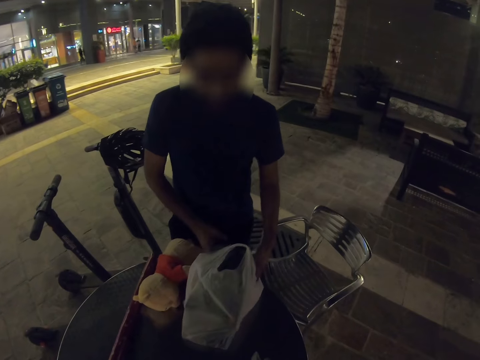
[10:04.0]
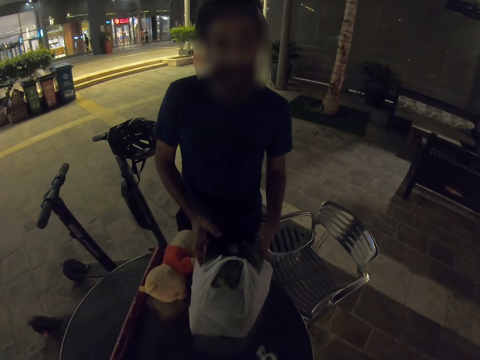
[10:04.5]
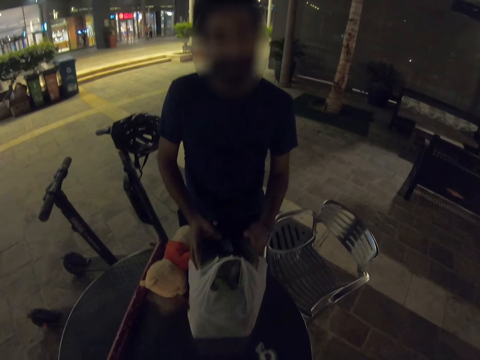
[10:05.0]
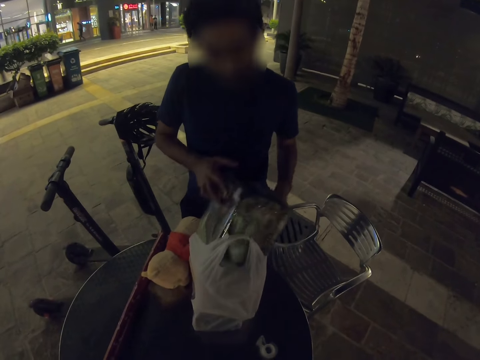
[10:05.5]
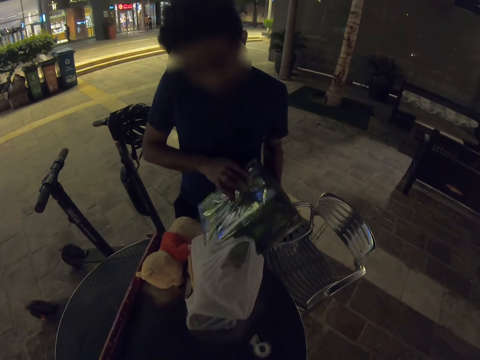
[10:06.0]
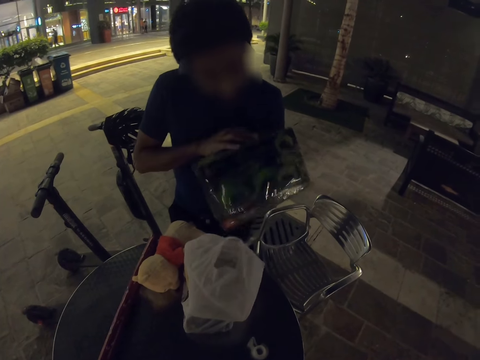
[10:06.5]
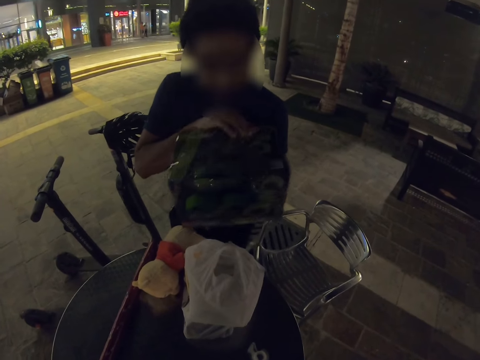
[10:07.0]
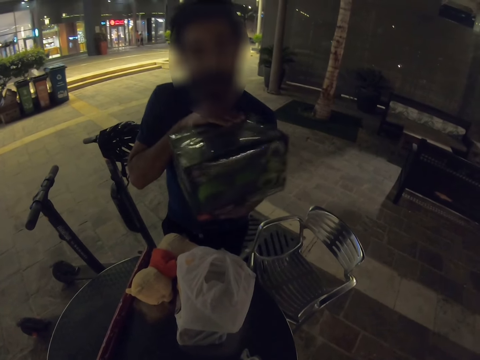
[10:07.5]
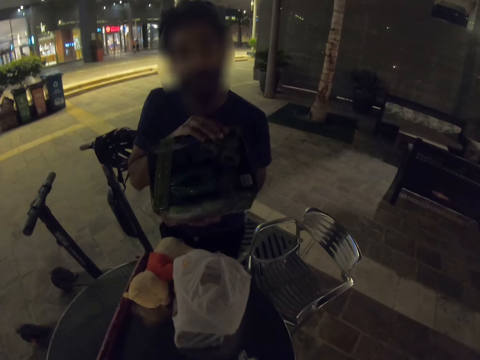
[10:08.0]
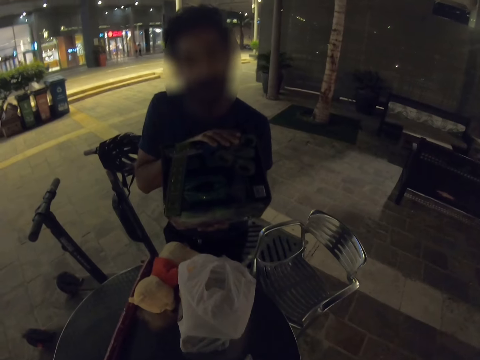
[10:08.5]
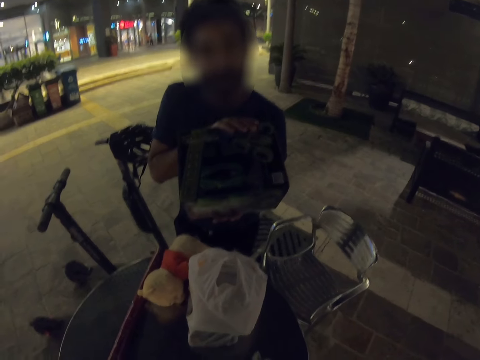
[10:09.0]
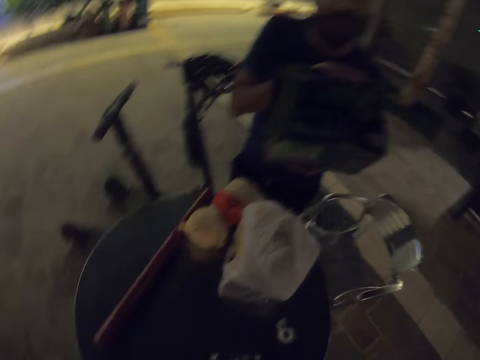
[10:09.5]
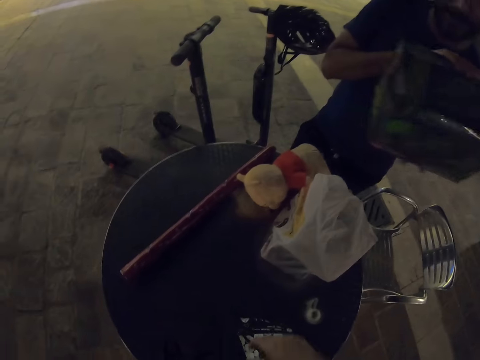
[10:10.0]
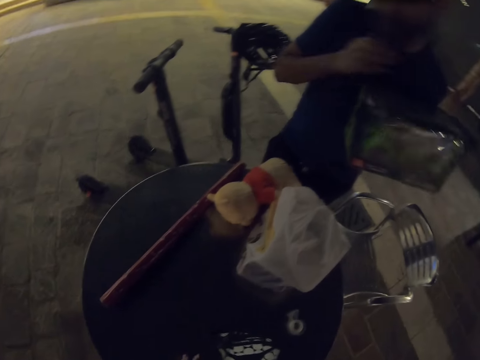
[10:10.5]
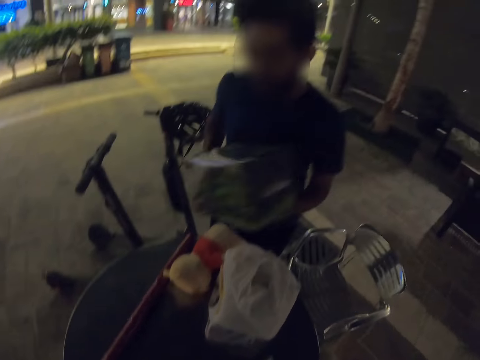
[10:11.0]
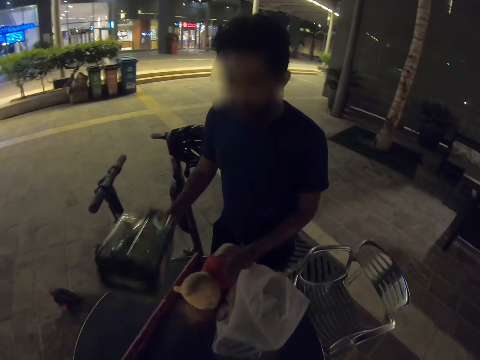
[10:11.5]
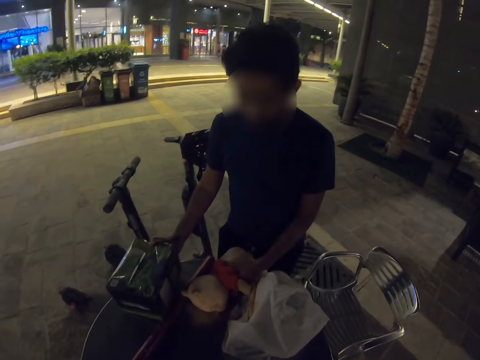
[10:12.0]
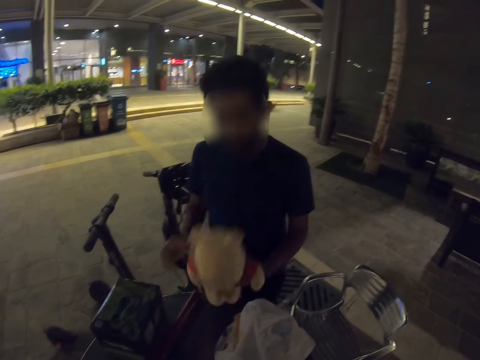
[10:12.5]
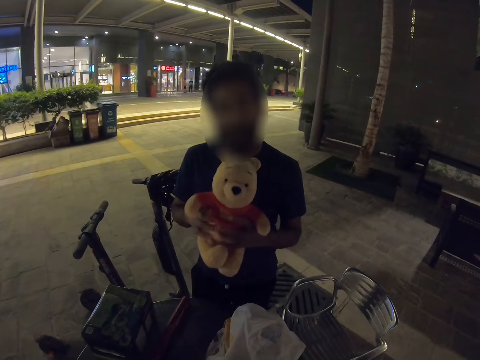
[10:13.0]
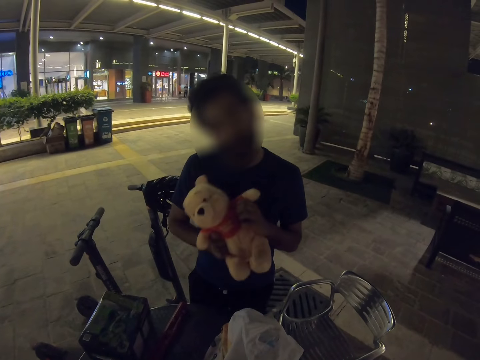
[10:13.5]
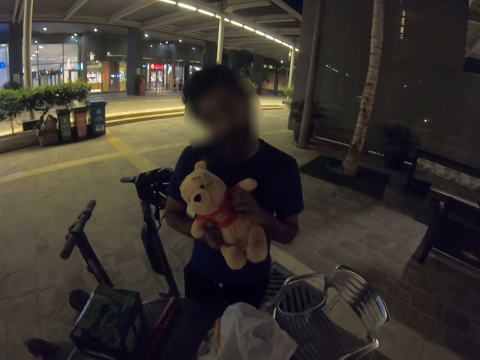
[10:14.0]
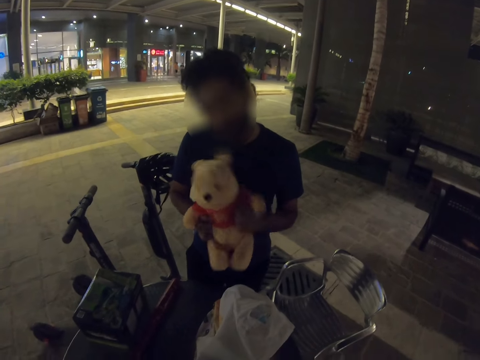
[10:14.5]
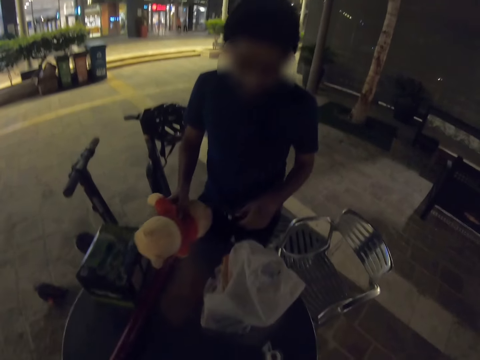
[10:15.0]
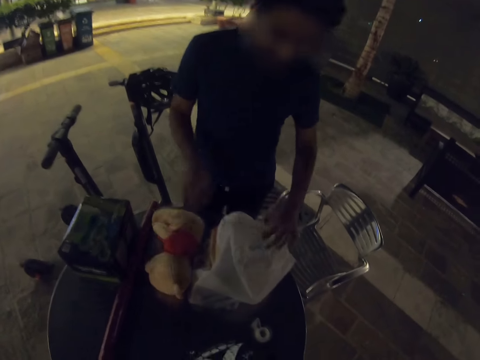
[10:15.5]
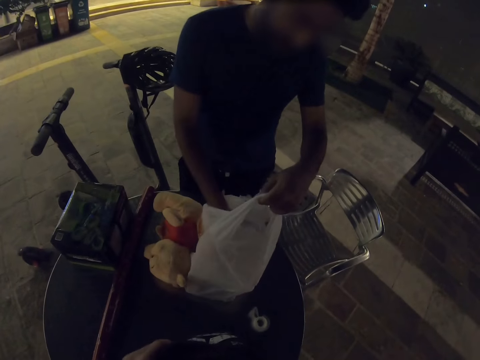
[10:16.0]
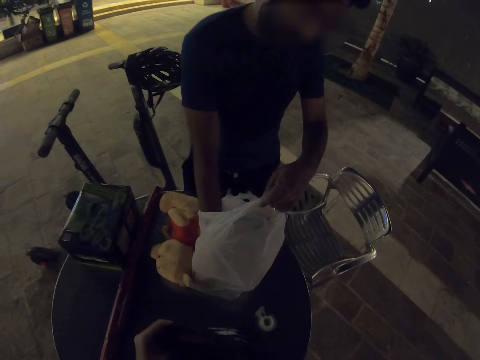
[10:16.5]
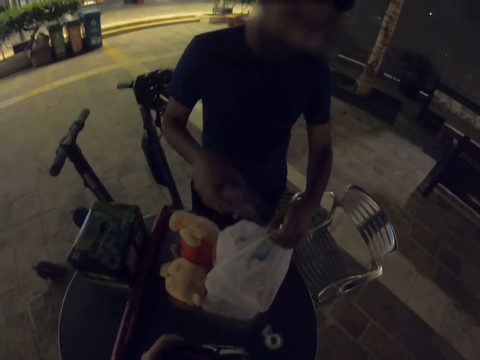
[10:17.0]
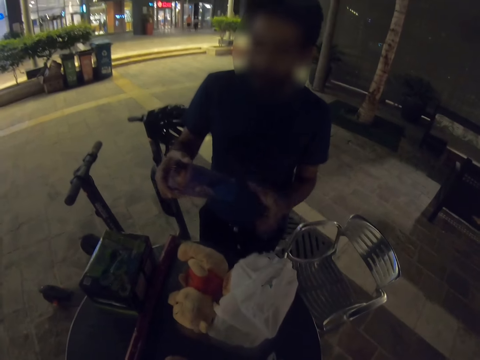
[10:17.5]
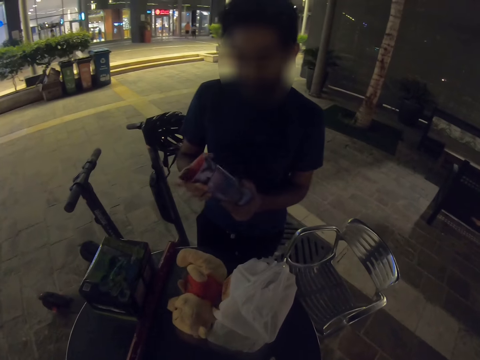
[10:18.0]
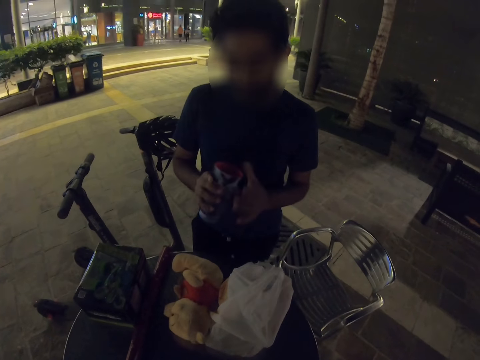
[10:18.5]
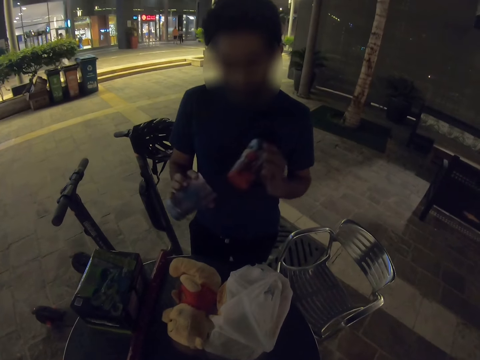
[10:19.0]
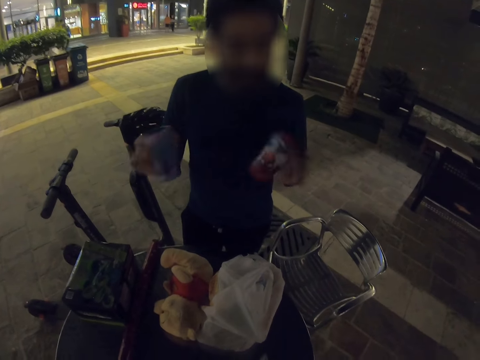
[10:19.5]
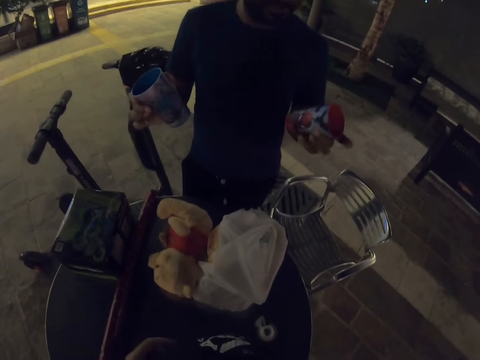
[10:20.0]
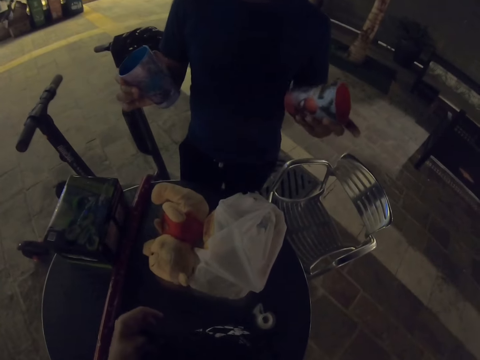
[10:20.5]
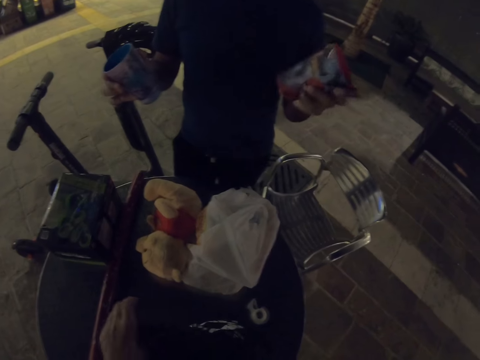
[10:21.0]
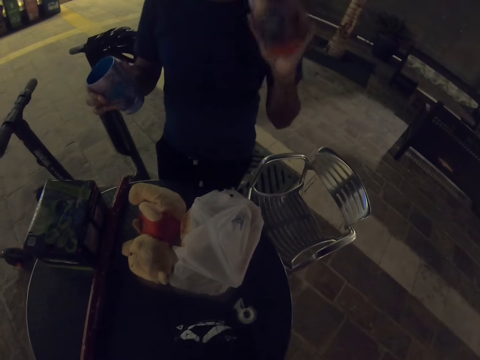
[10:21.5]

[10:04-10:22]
A man picks up something. Another man removes a gift from the polythene bag and holds something. The camera wearer looks around. The other man puts the gift on the table, holds a bear doll and picks up the doll. The other man puts the doll on the table. The other man puts his hands in the polythene bag and searches through the shopping bag. The other man picks up tumbler cups from the polythene bag. The other man holds something and speaks with the camera wearer.

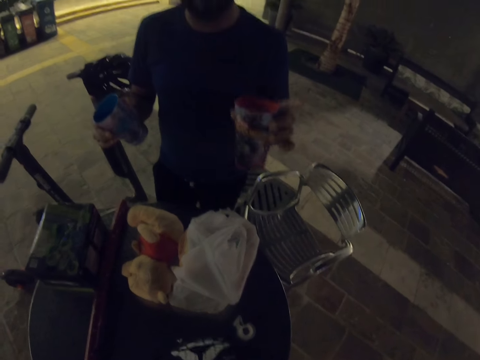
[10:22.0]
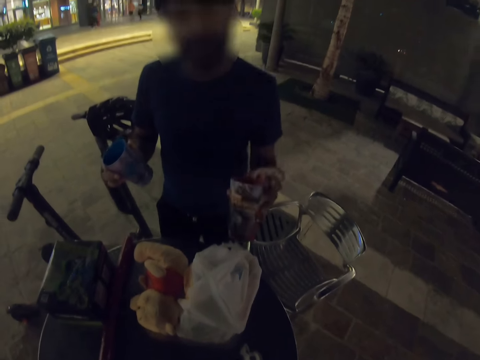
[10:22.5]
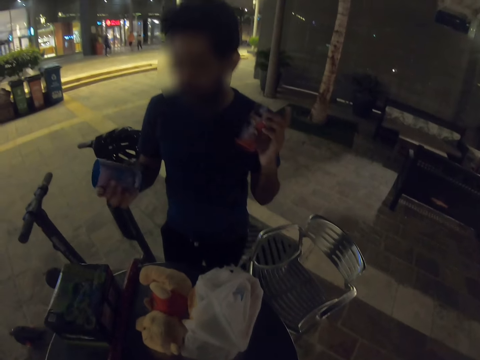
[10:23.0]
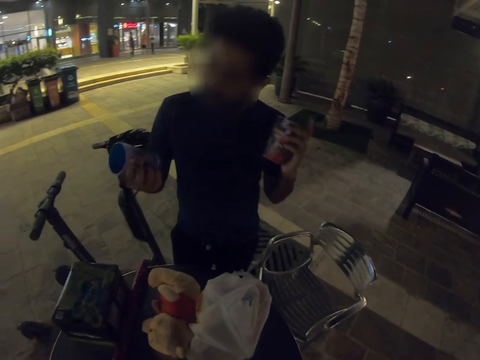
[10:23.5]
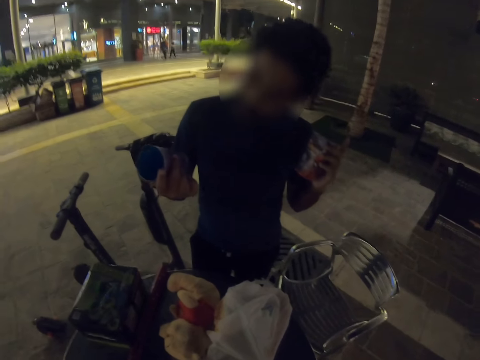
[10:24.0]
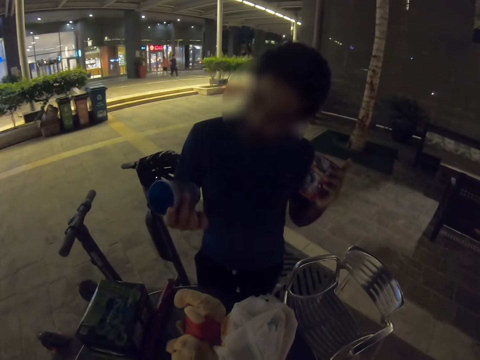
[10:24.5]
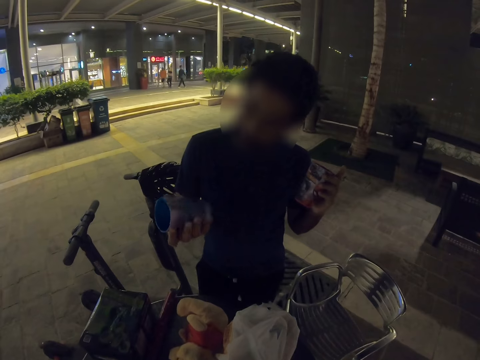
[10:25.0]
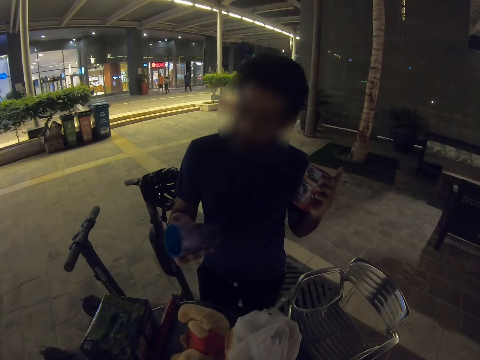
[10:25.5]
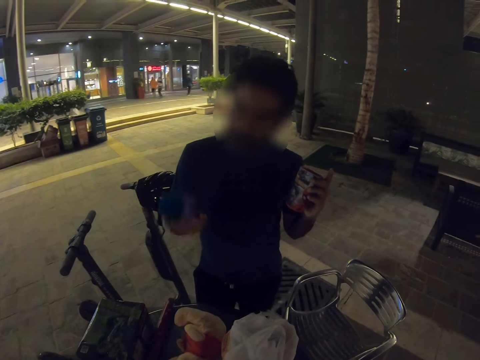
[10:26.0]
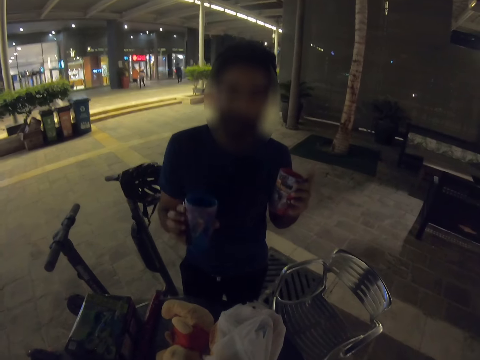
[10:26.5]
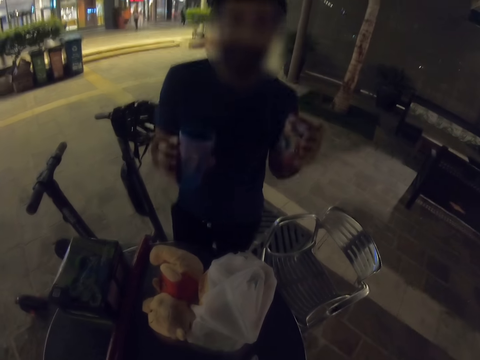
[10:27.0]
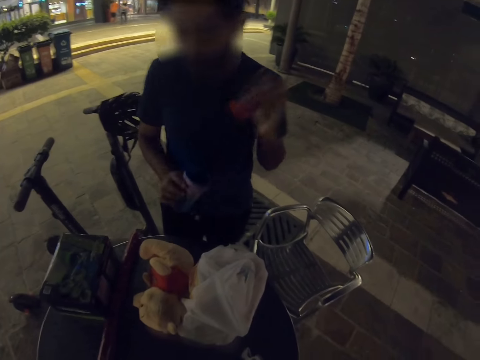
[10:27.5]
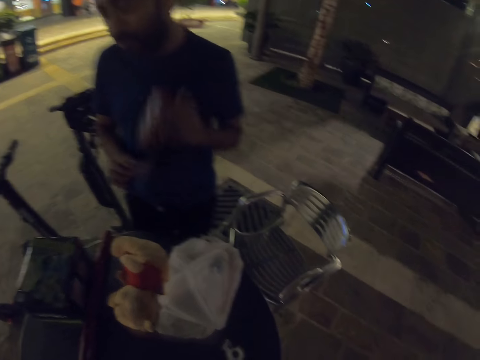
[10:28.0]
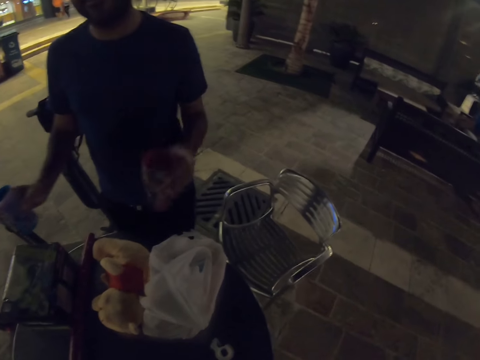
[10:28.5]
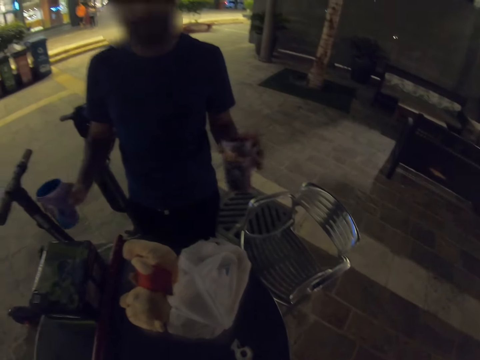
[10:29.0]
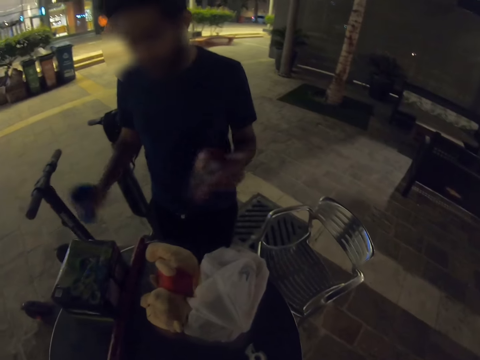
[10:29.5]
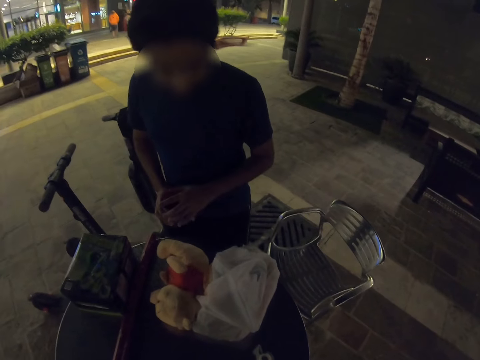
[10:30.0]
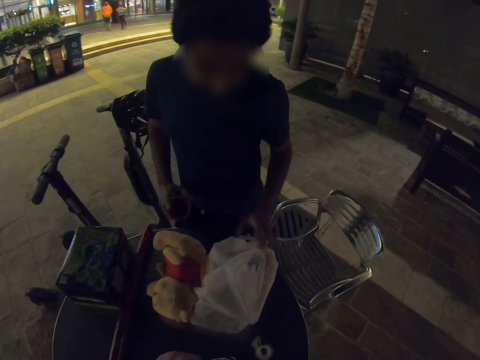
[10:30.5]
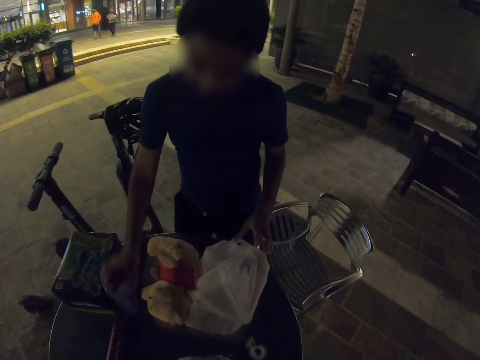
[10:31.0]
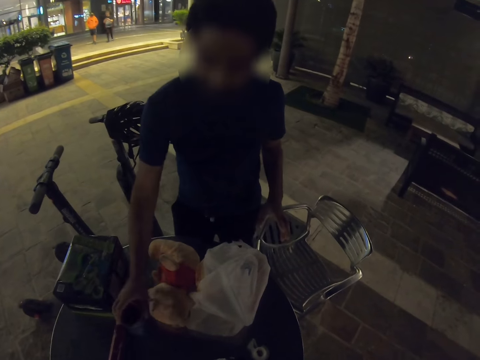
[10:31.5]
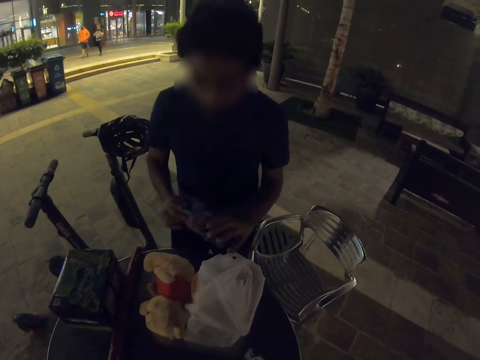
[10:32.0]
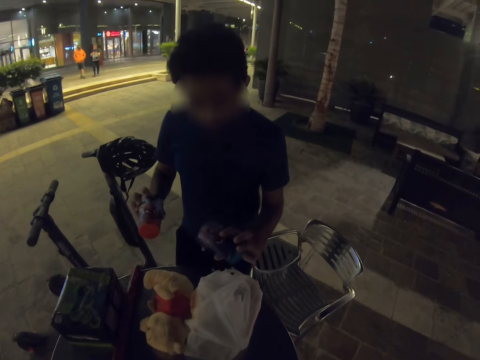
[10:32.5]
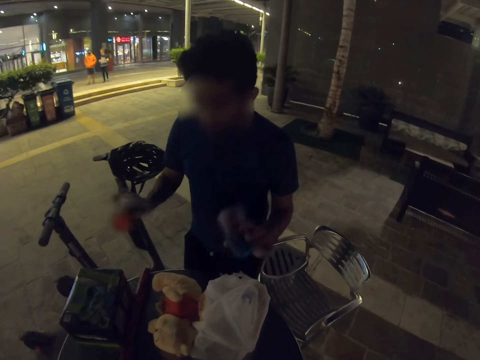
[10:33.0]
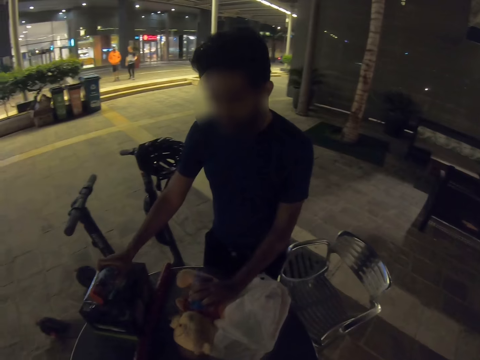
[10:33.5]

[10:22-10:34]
A man looks at something. The man shakes his hands, puts something together and places something on the table.
